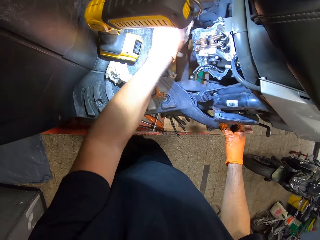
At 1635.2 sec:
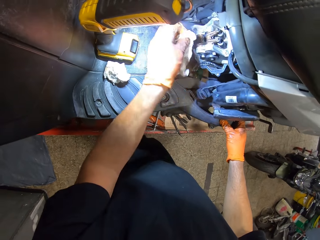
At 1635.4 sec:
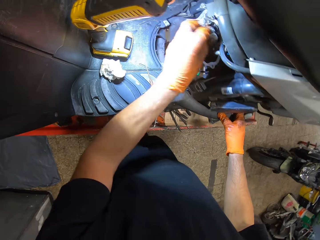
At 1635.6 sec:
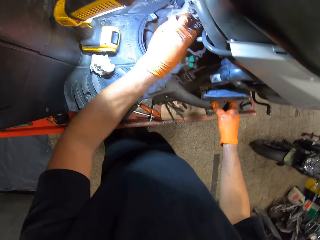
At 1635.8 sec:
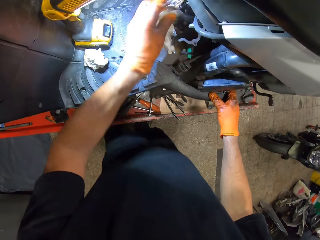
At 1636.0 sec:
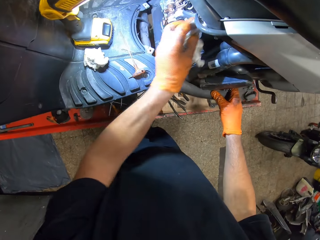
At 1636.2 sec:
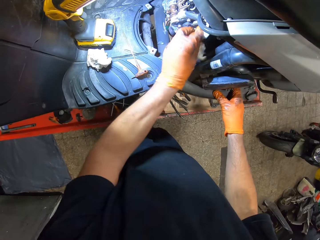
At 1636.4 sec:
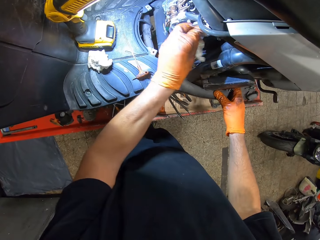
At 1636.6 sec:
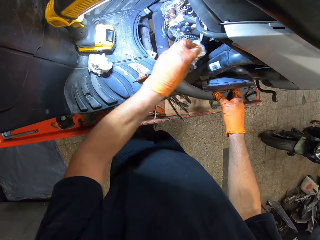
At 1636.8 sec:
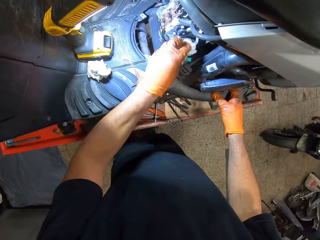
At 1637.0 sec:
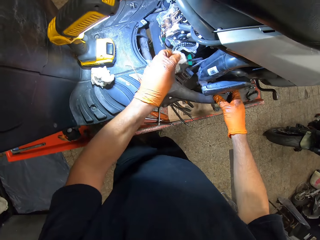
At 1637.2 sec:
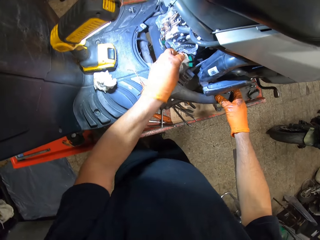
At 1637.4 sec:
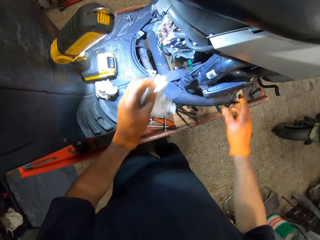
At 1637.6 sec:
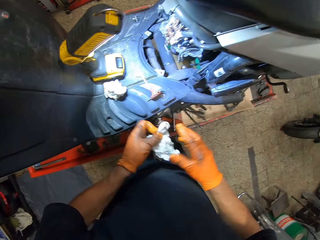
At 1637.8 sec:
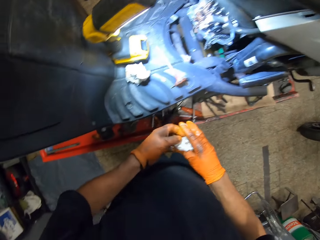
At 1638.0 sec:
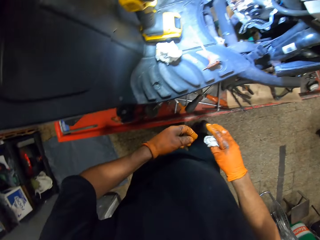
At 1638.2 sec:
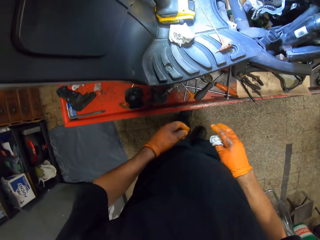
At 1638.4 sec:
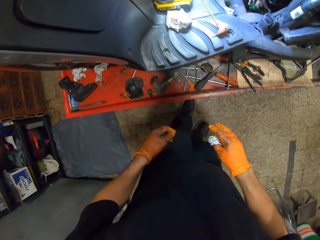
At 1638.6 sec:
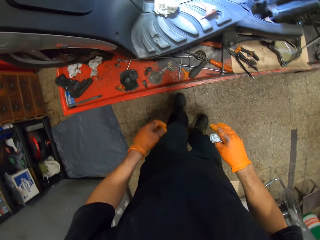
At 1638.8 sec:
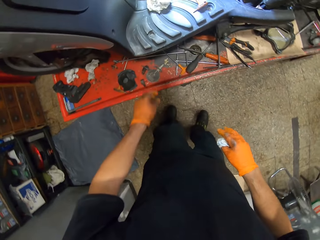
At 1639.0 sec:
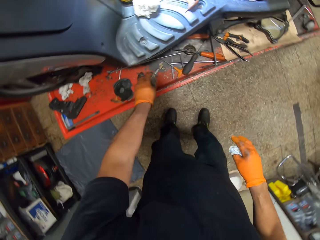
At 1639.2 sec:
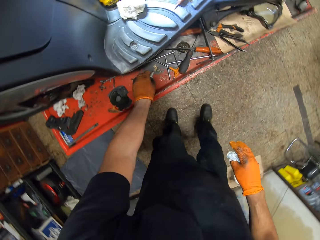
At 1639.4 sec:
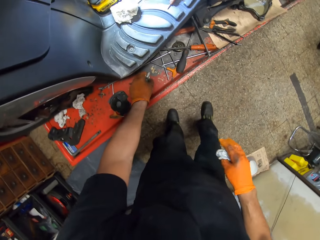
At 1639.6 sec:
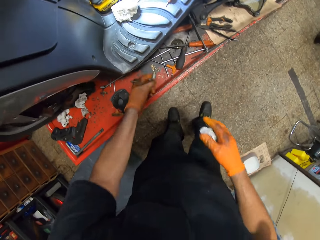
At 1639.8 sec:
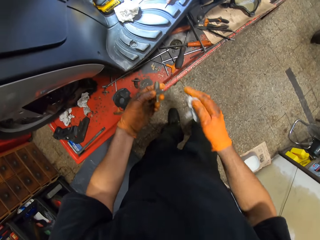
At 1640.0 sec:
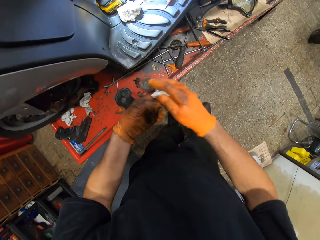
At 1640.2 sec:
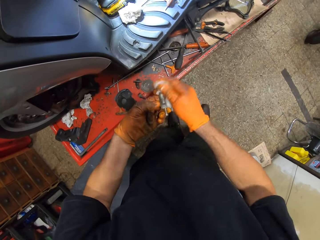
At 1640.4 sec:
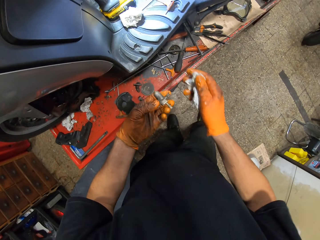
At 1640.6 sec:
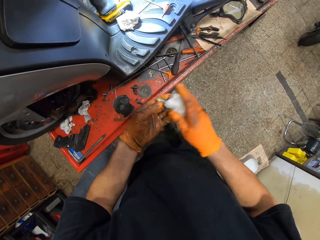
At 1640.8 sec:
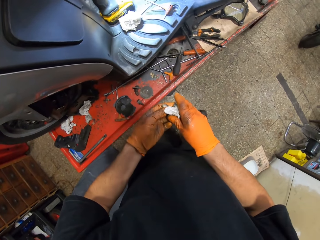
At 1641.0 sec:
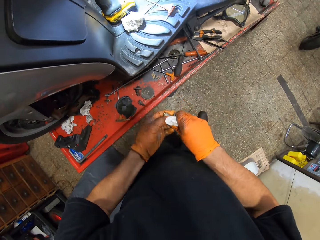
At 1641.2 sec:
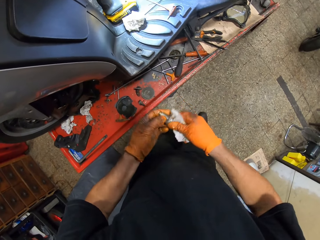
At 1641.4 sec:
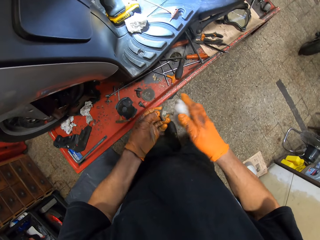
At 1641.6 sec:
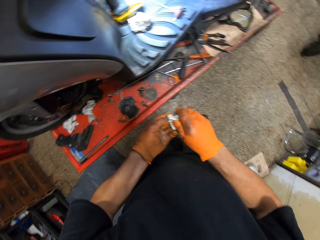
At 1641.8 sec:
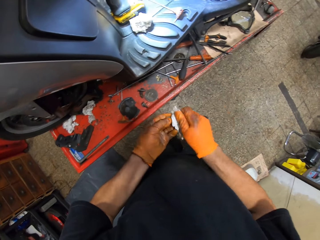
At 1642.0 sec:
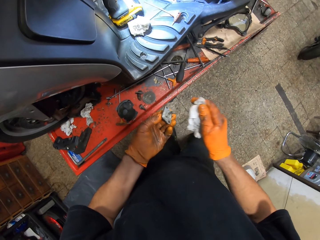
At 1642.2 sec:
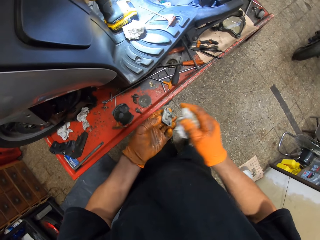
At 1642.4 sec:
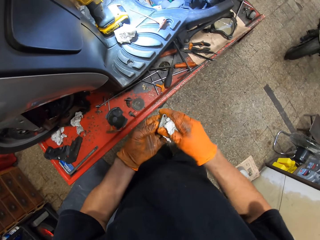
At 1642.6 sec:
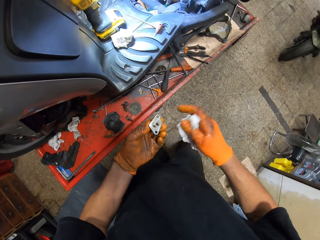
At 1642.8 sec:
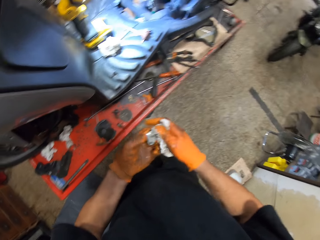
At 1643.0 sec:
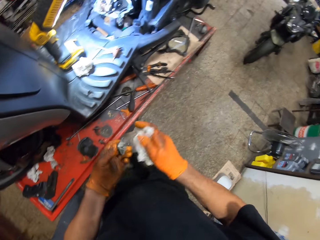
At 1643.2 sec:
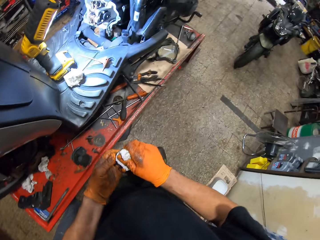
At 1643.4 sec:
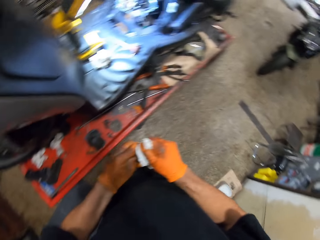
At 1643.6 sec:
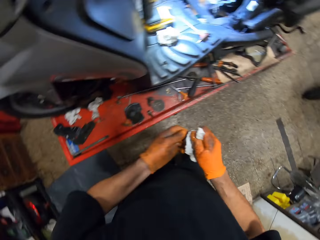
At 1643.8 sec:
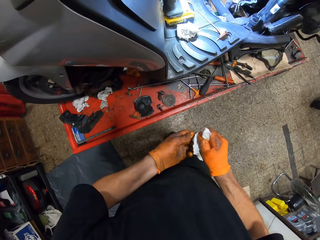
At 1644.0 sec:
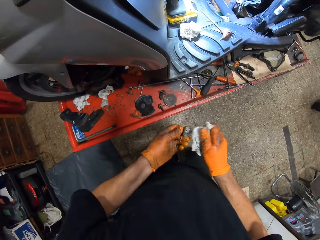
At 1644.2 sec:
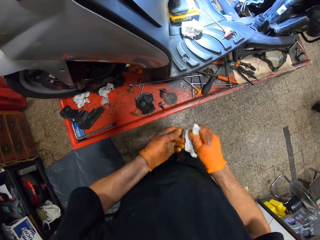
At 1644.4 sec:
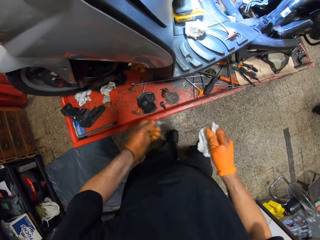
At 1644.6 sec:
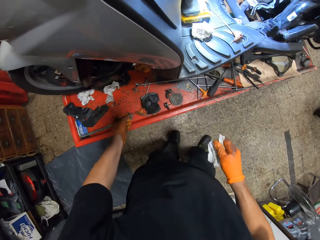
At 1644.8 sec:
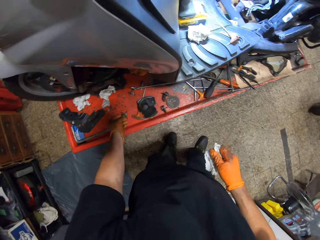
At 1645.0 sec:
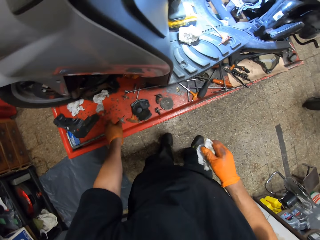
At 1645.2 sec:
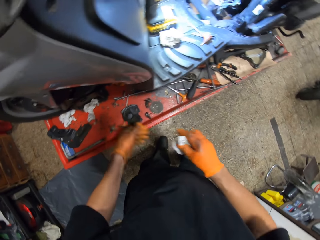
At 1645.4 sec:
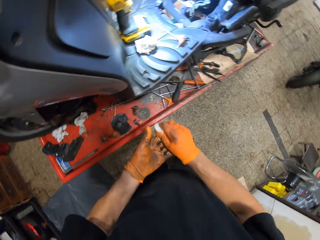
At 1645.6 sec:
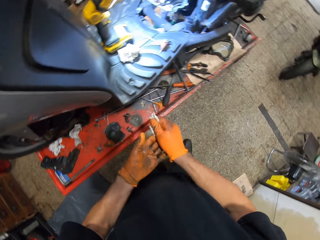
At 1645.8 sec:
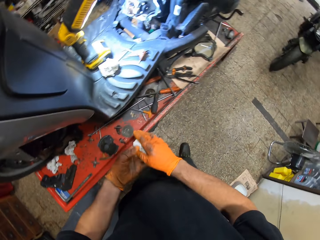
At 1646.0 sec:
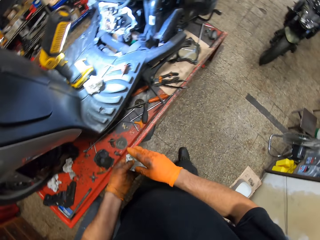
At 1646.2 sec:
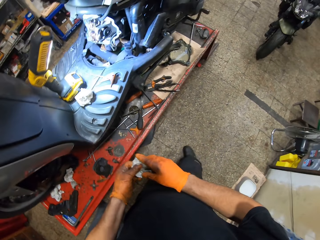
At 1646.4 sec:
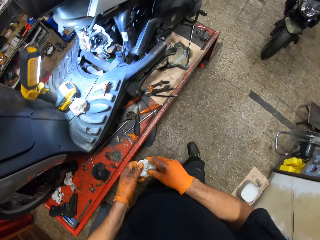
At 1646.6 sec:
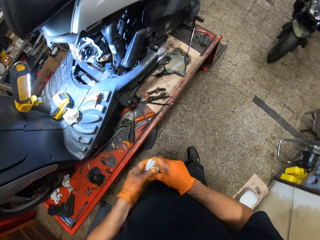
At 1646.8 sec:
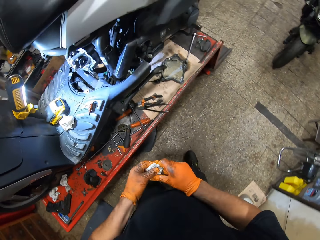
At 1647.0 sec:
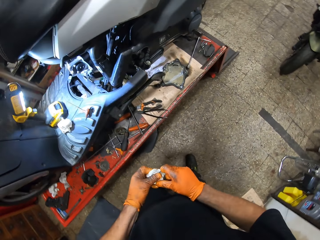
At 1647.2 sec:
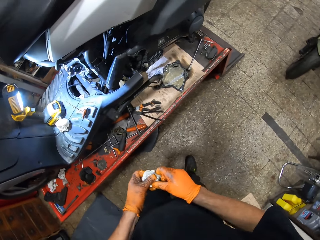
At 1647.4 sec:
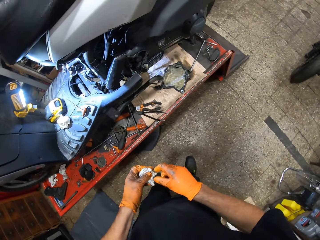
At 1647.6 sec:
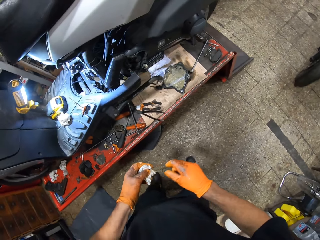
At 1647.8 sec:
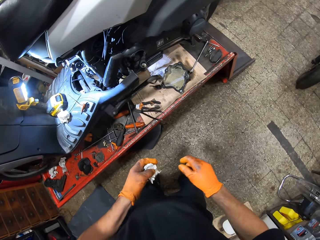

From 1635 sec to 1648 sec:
The camera wearer holds the tissue in both gloved hands. He picks up a valve from the work table with his gloved left hand. He cleans the valve in his gloved left hand with a tissue in his gloved right hand. He drops the valve on the work table with his gloved left hand.

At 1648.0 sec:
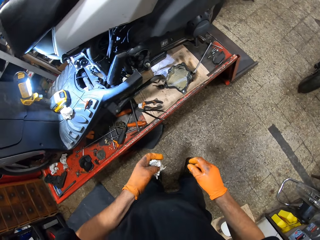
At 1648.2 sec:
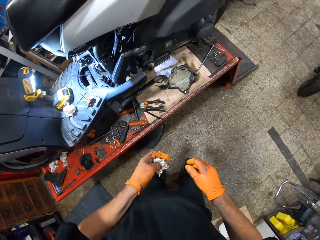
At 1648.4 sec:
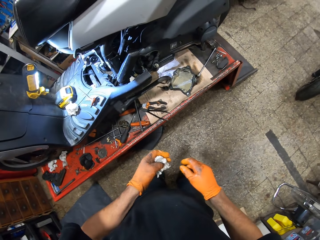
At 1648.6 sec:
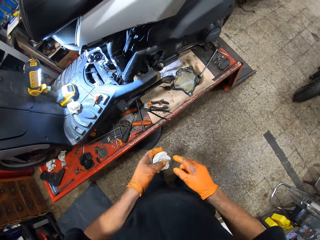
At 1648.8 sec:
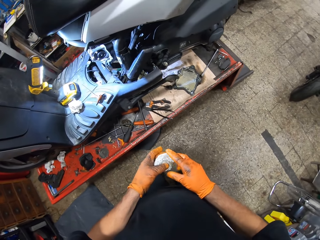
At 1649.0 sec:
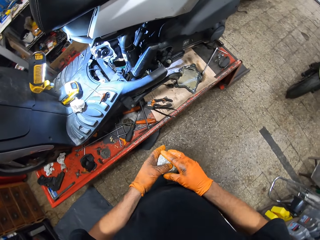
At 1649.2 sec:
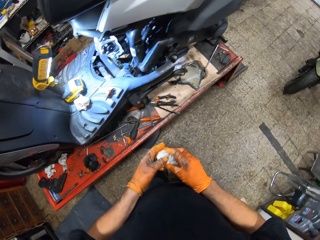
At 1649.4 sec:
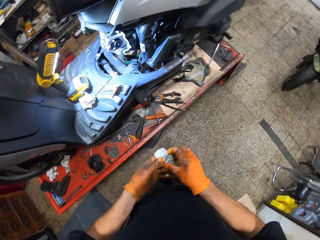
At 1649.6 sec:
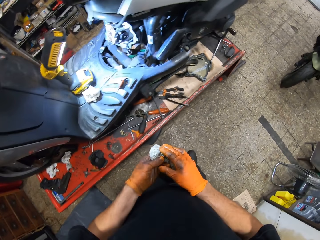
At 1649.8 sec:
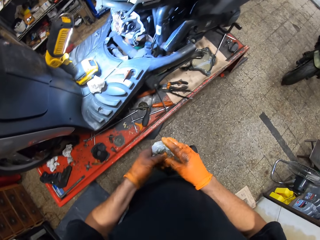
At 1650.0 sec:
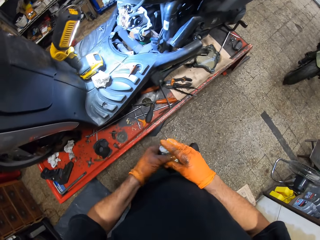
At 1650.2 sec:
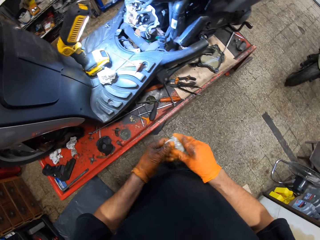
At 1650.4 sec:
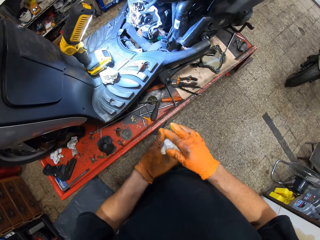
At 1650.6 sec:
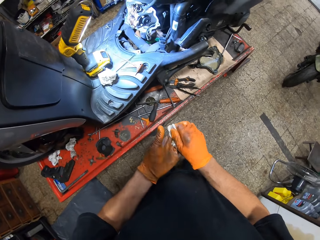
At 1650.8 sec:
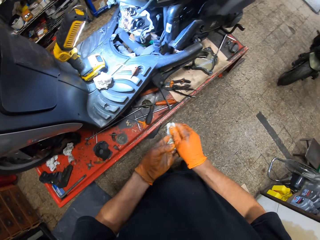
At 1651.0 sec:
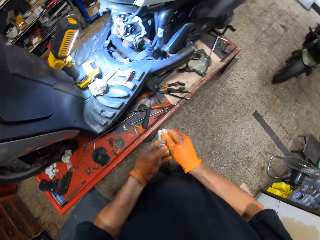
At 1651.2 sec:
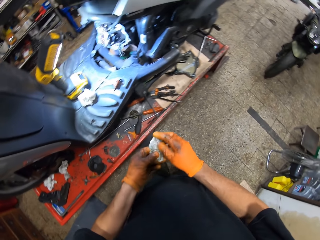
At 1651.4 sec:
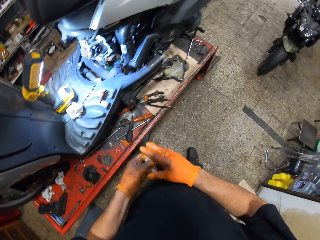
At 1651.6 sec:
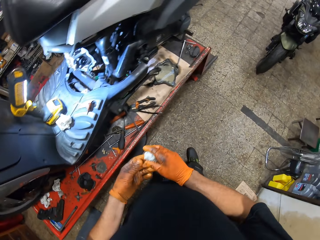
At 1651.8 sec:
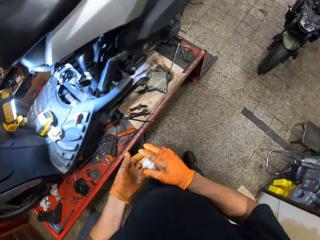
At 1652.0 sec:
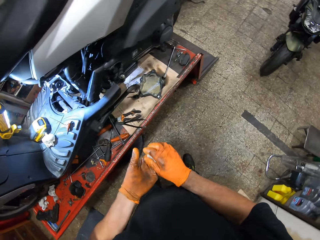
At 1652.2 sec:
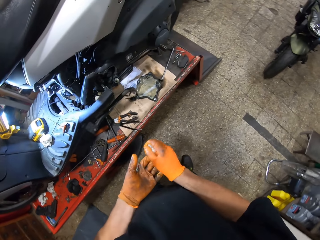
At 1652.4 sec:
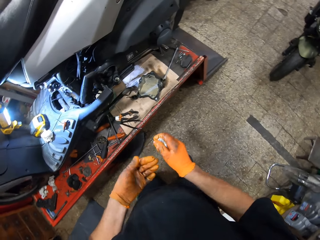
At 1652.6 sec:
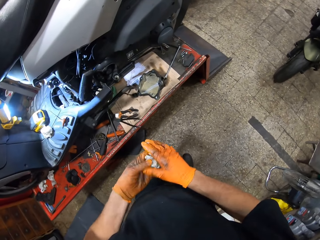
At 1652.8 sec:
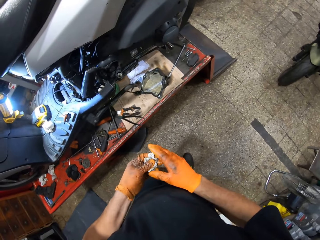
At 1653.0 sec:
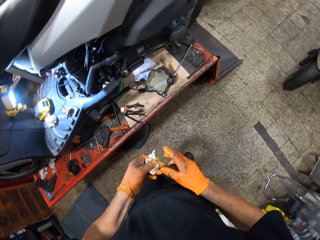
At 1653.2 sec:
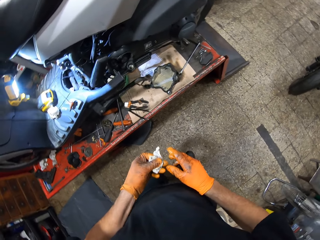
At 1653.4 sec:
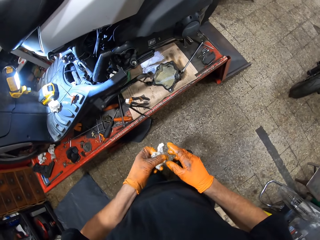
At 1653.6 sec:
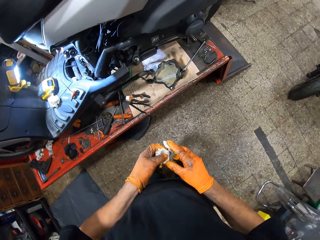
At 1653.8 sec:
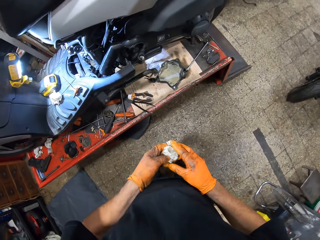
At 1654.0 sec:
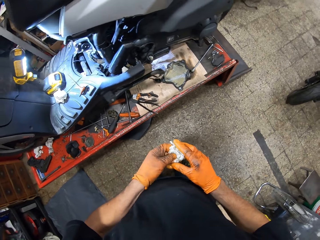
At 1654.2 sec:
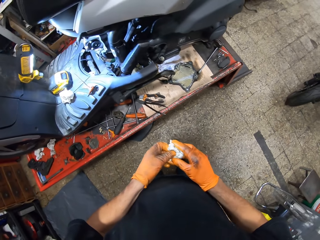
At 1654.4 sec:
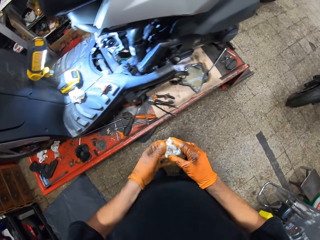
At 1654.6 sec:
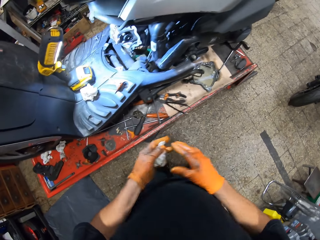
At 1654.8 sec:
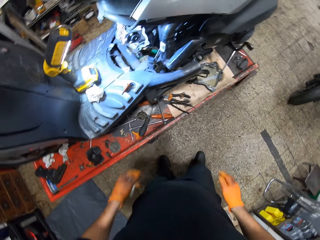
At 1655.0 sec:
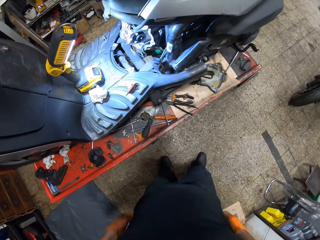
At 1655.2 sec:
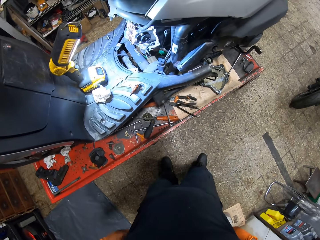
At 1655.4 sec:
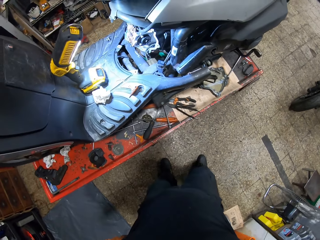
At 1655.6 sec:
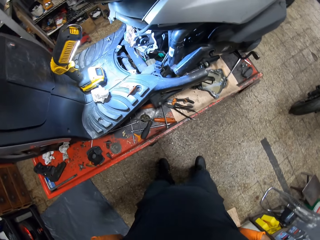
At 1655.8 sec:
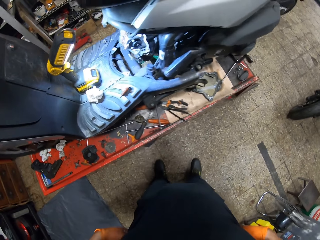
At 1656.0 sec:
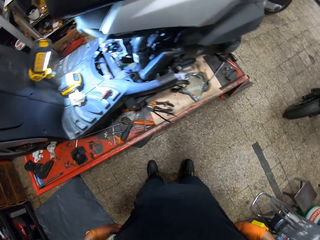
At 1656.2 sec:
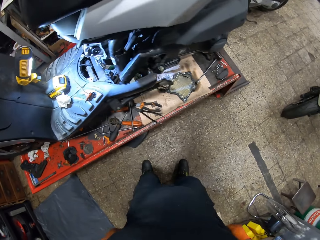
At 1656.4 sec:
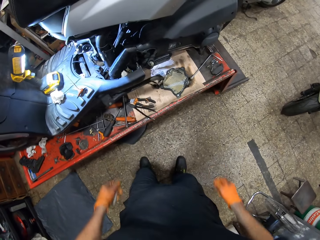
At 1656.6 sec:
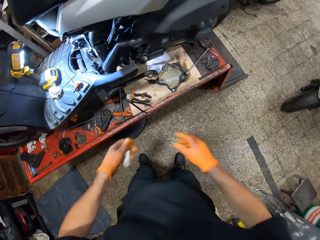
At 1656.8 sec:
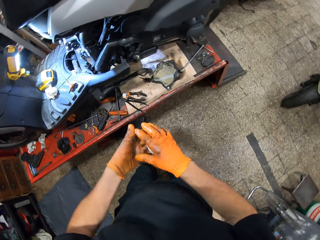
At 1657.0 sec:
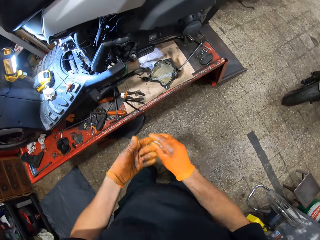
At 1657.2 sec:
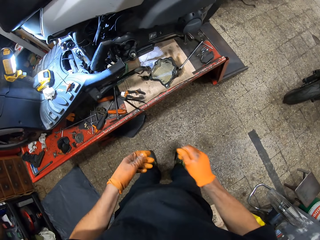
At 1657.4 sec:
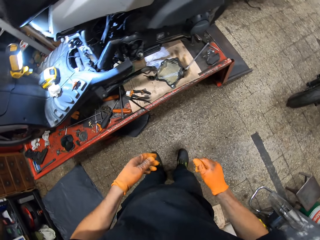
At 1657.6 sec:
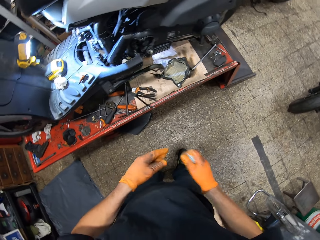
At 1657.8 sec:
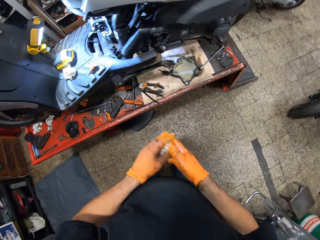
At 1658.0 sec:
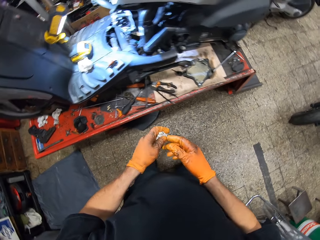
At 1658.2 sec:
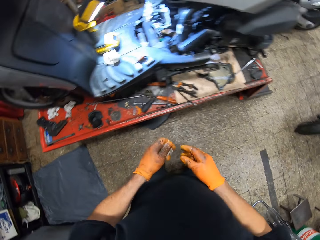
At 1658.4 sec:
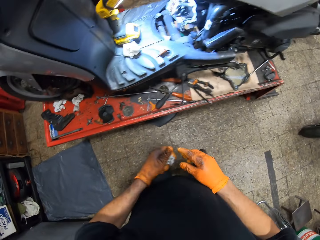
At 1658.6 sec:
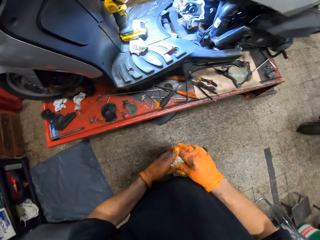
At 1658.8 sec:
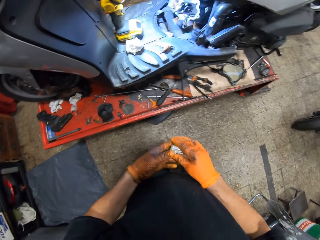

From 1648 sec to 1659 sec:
The camera wearer stares at the motorcycle. He holds the tissue in both gloved hands. He wipes the hand with the tissue paper. He puts both gloved hands in his back pocket. He holds the tissue in both gloved hands.
